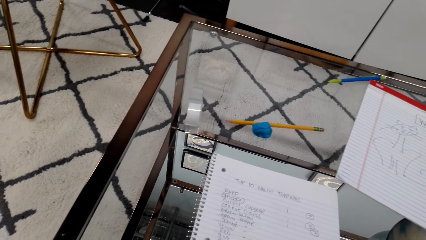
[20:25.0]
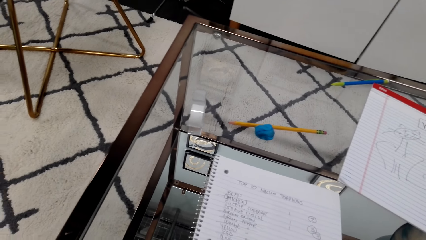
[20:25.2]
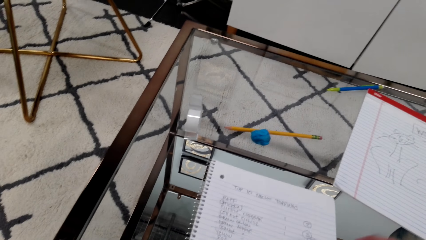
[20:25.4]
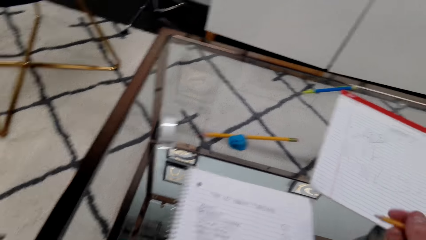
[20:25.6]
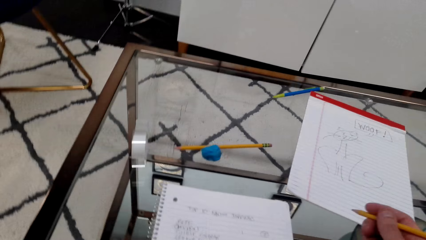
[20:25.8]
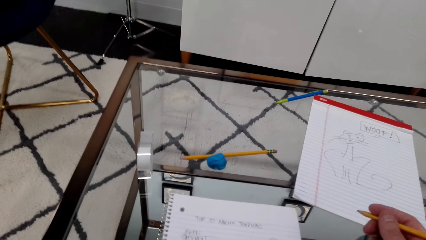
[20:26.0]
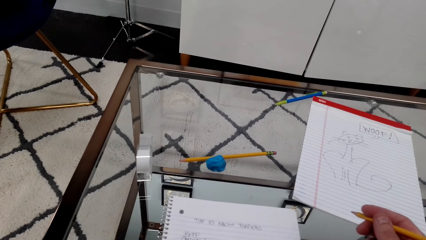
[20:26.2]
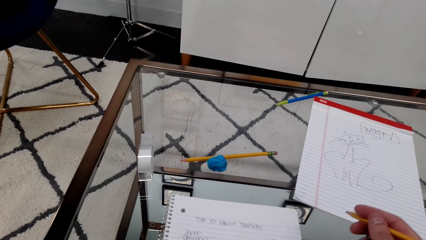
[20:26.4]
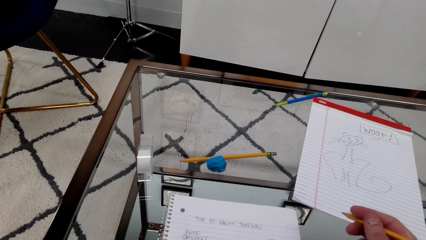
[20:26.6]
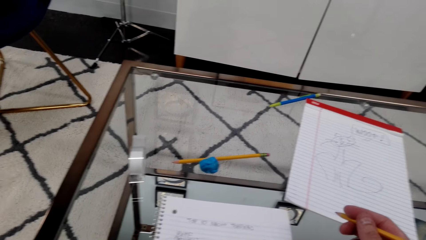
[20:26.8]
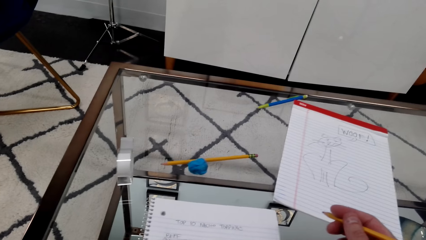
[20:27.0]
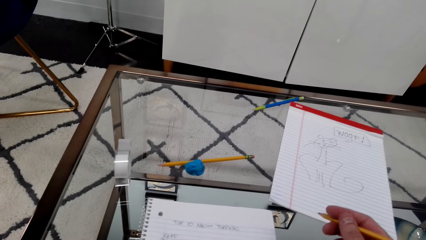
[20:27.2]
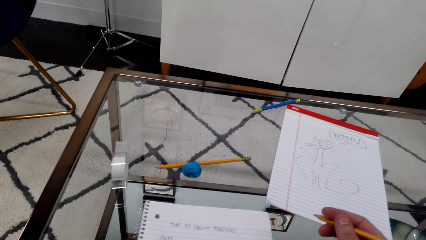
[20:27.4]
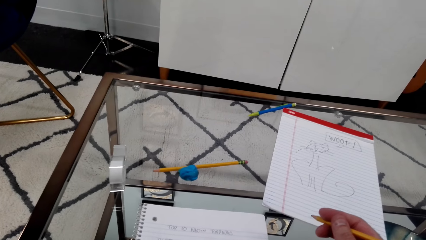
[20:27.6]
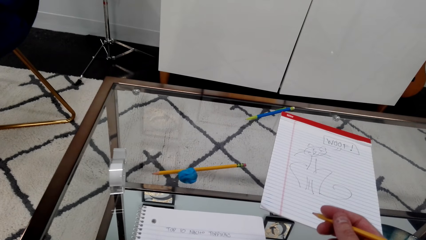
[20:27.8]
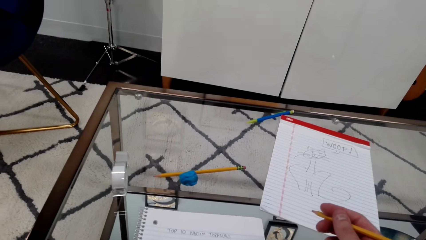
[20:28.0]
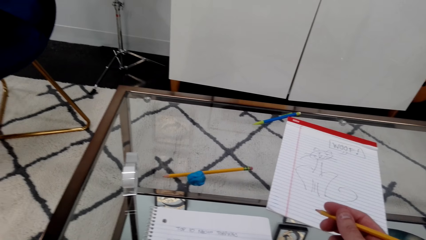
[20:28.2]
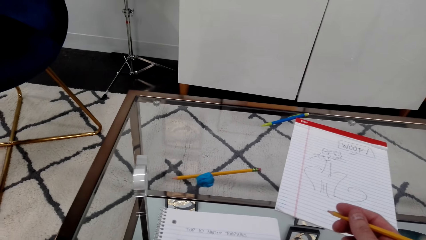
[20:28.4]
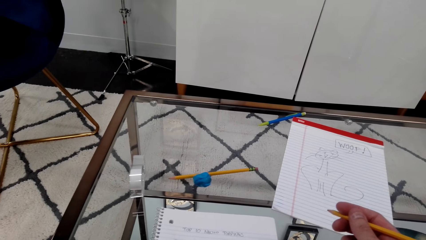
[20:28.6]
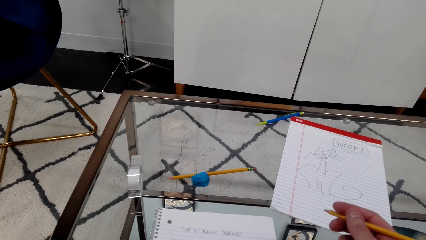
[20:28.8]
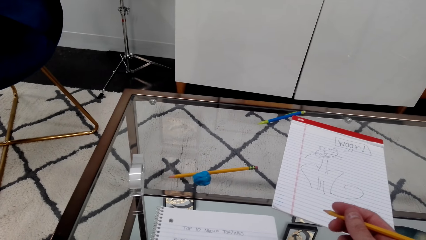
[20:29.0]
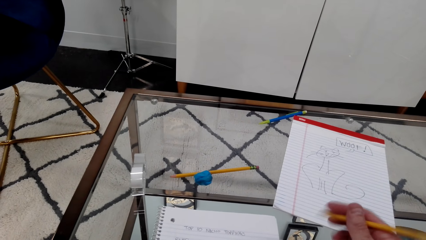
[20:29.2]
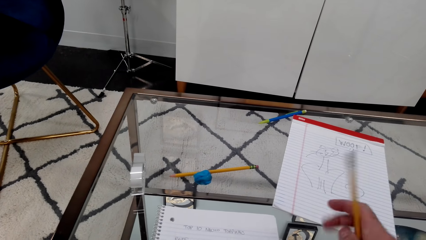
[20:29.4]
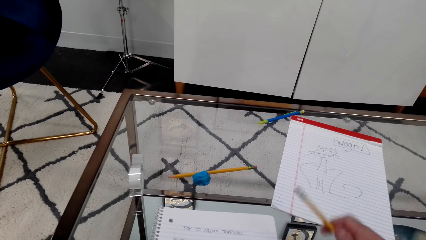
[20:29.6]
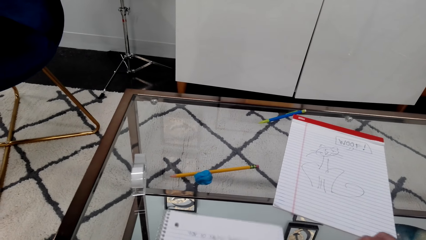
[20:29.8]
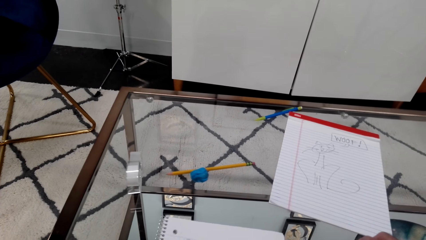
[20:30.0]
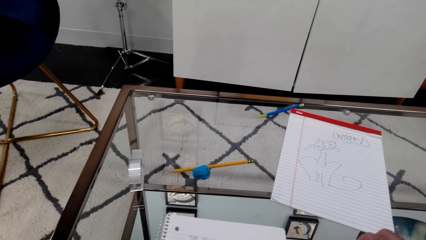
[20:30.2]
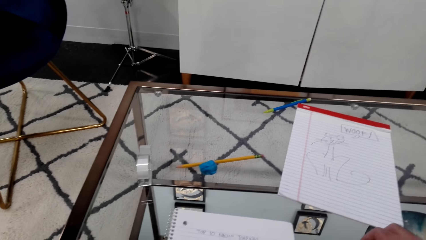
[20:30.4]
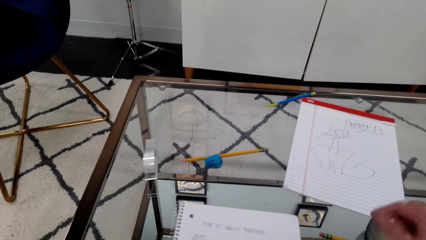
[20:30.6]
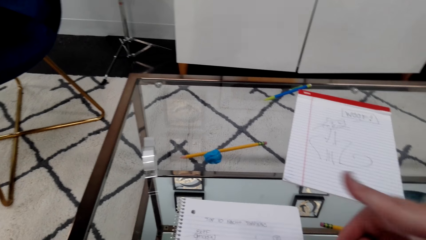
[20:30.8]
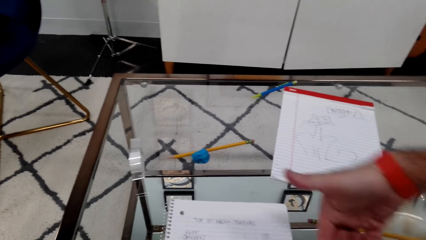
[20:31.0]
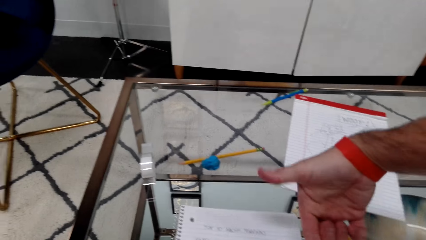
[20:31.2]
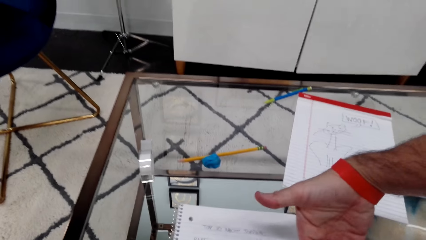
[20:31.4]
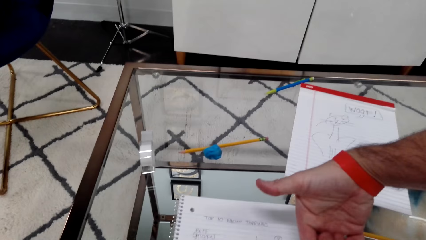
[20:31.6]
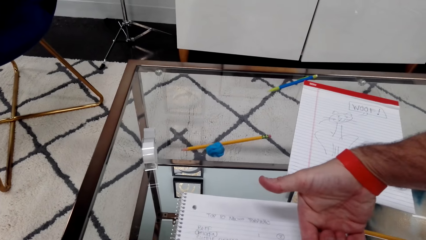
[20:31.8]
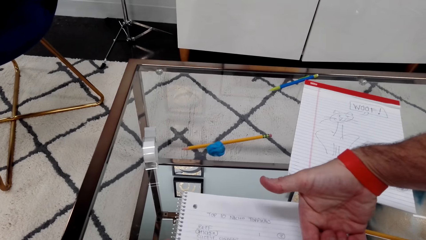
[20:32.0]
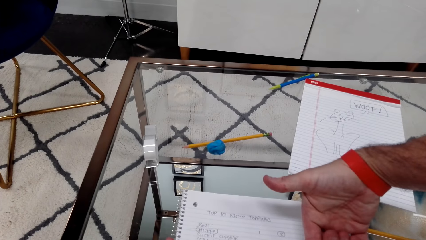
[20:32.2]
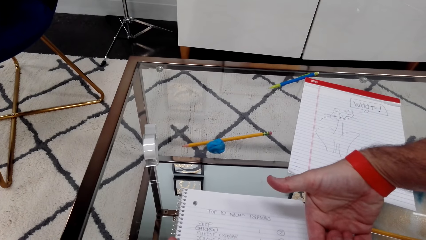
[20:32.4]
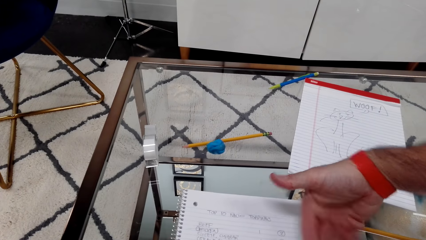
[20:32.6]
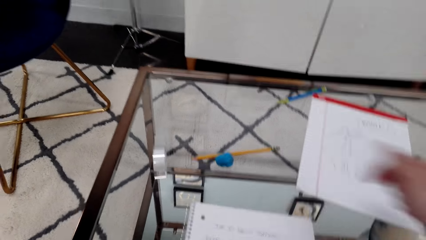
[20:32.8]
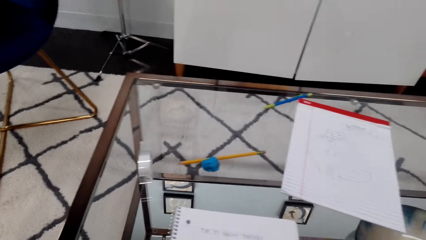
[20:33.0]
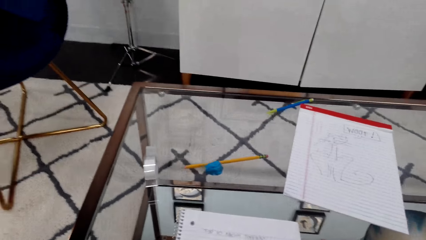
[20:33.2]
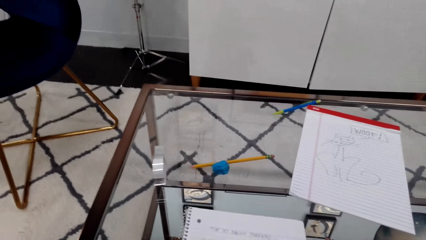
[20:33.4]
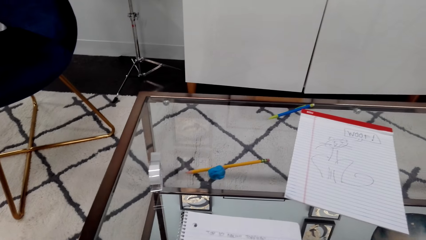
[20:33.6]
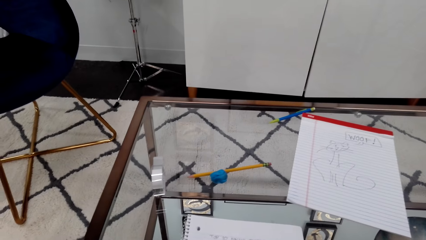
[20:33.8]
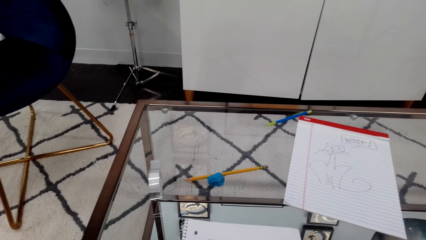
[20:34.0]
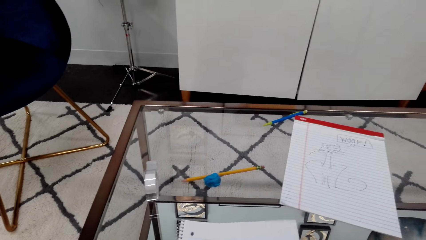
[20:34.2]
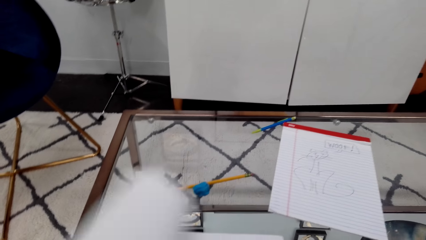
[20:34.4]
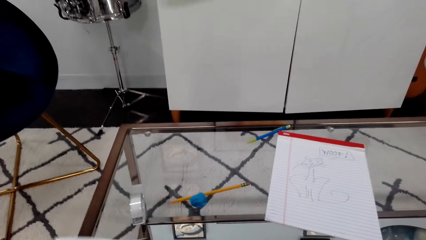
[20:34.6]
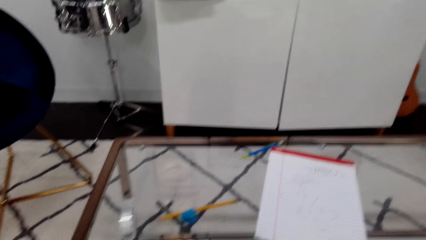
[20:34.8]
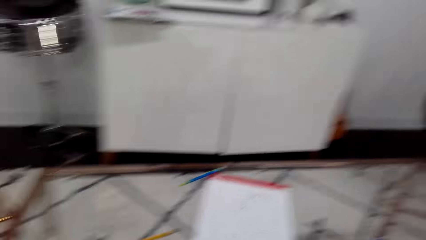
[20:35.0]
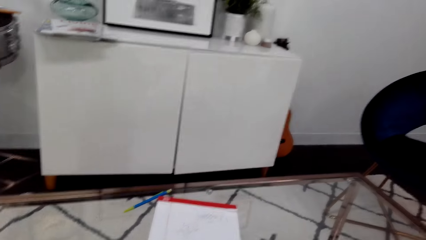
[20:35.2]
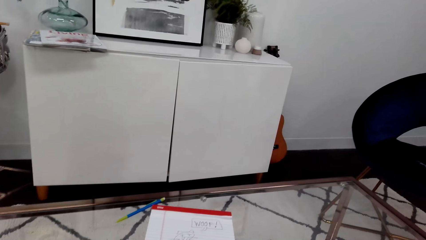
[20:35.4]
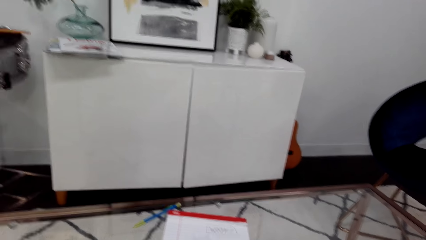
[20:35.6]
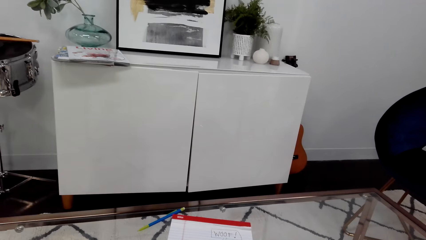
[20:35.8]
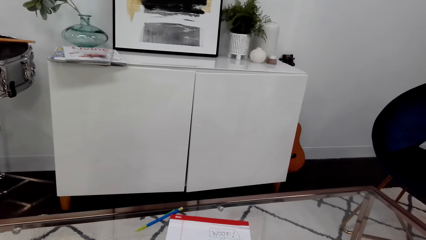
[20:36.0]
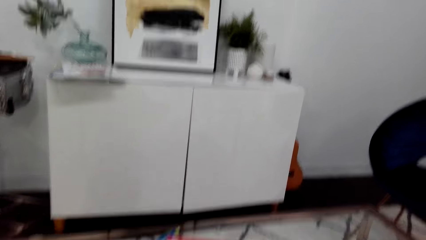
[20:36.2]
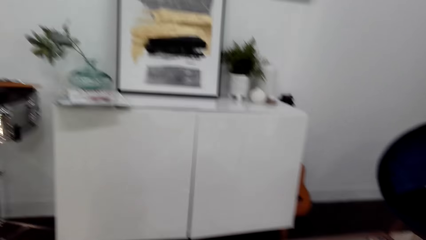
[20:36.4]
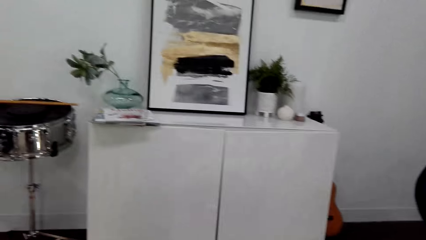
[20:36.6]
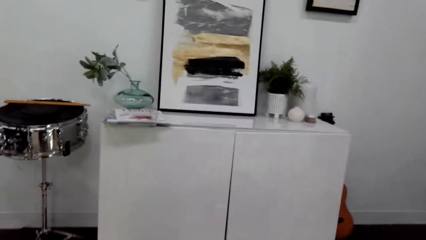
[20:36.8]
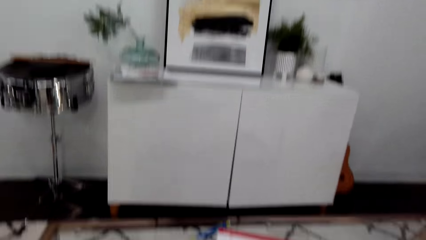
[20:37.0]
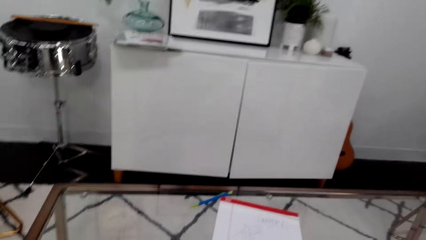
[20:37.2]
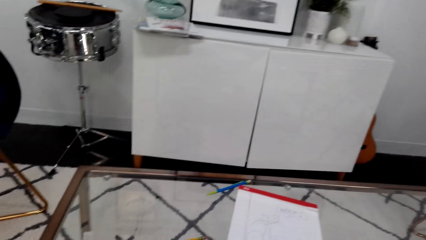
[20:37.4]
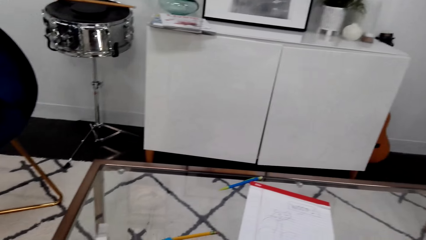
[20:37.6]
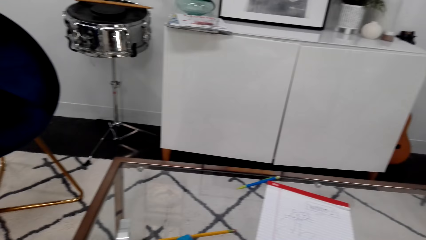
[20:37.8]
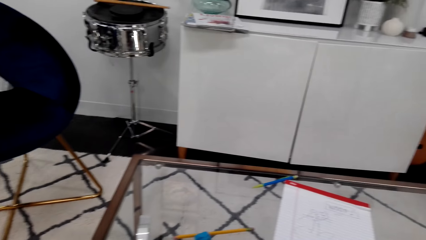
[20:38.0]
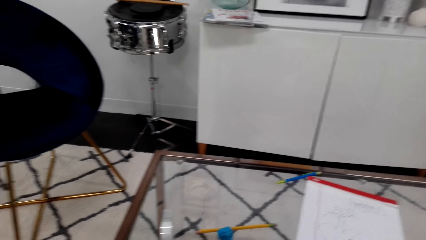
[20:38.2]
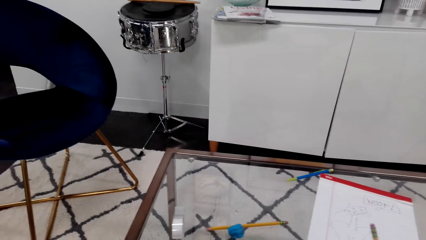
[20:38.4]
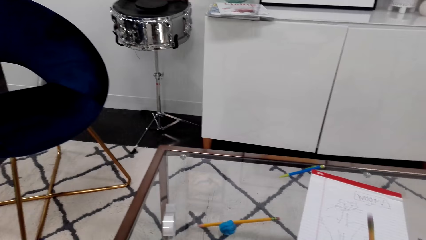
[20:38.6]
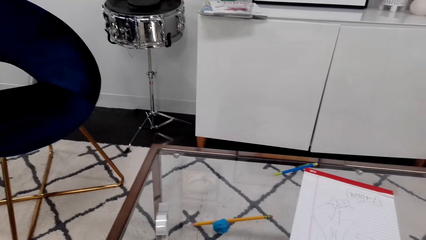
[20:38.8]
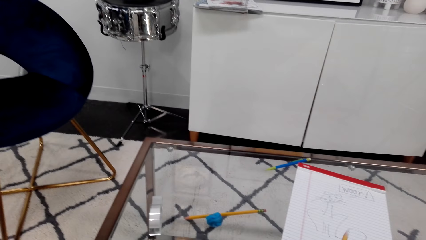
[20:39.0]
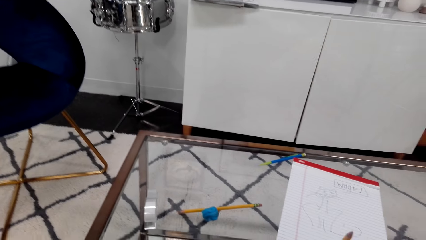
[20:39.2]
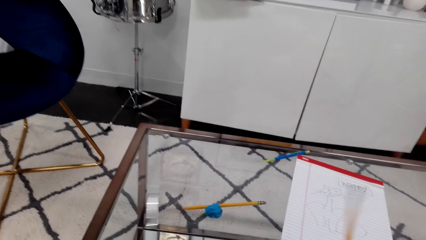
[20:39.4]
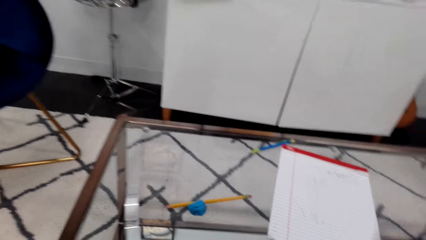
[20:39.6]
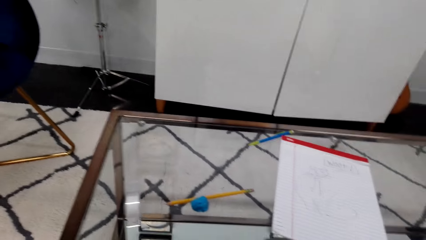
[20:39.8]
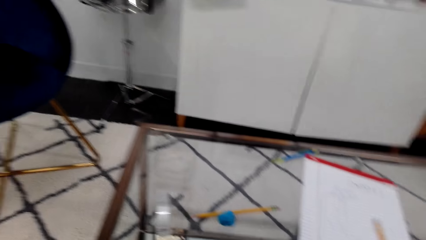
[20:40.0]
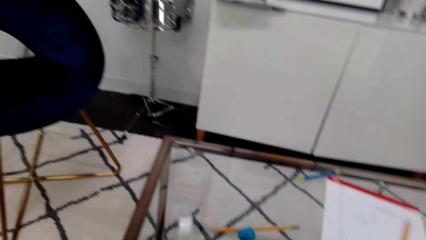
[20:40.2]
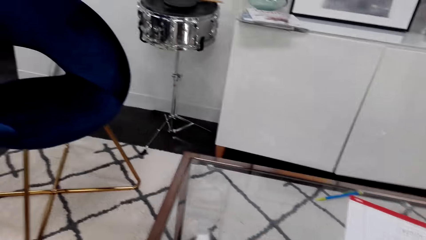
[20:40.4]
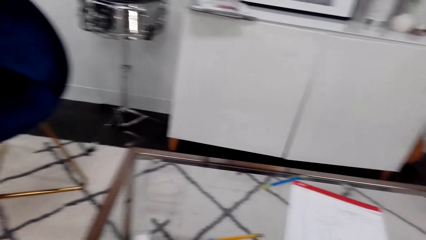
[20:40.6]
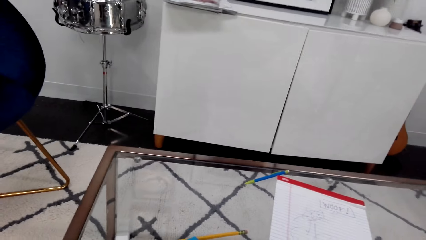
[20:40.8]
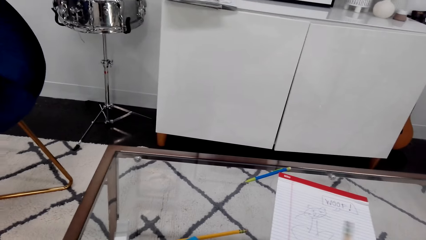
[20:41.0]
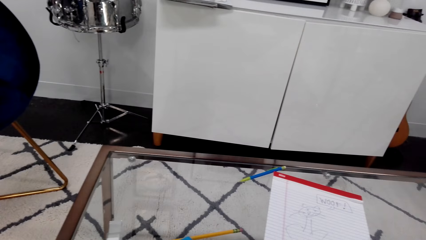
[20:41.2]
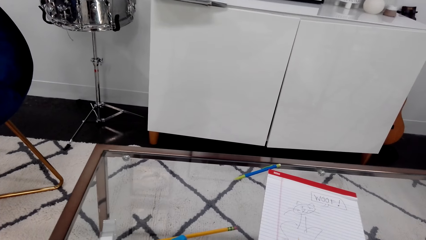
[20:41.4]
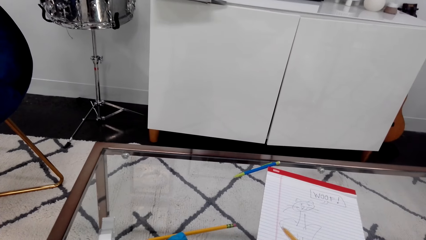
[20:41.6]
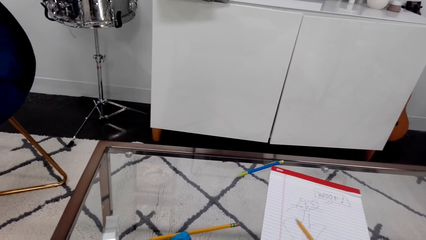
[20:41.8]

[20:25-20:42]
The camera wearer lifts a pencil. They put the pencil down. They measure using the hand. They put the hand on the table. They lift the hand. They flip a page of the book. They look around. They move the pencil.
